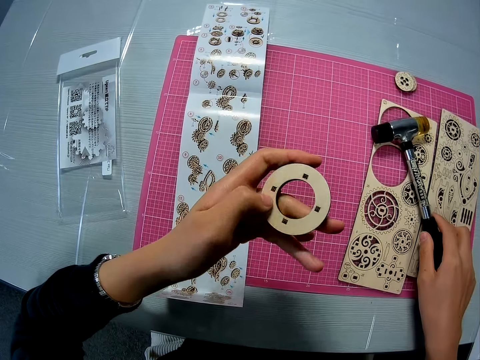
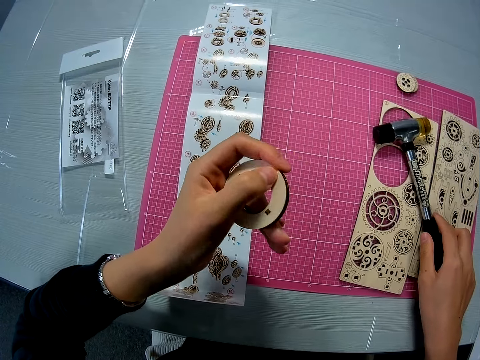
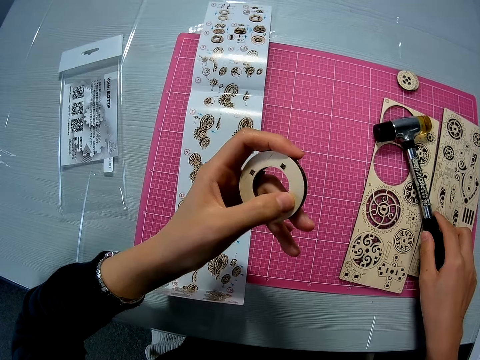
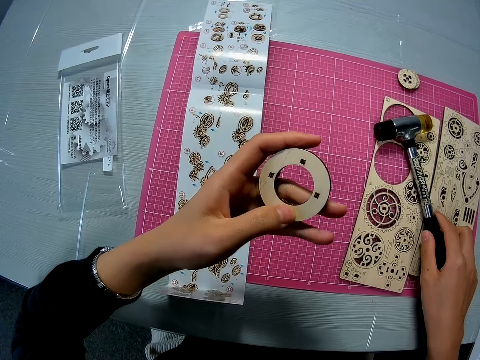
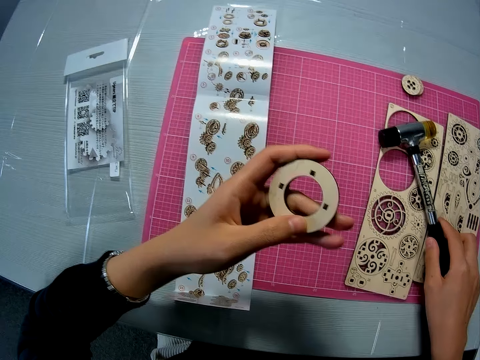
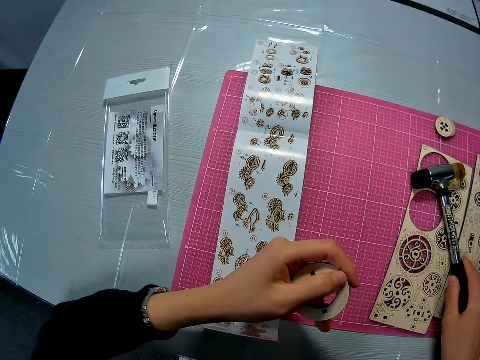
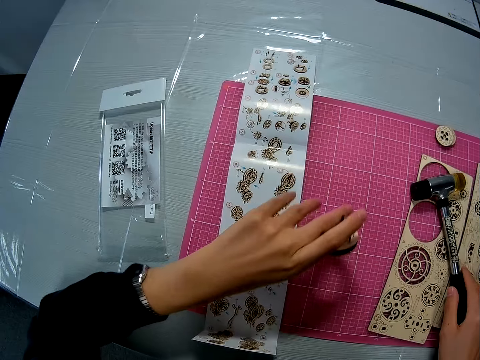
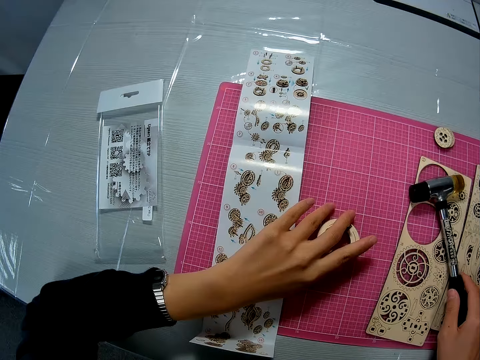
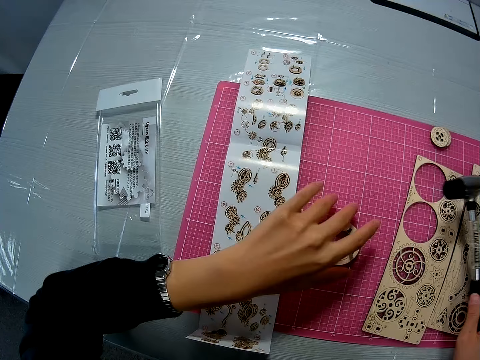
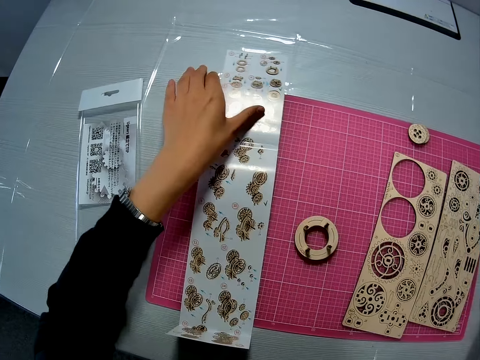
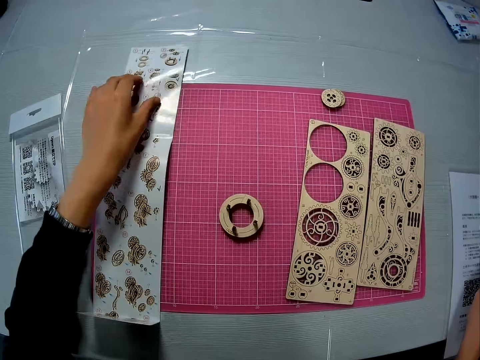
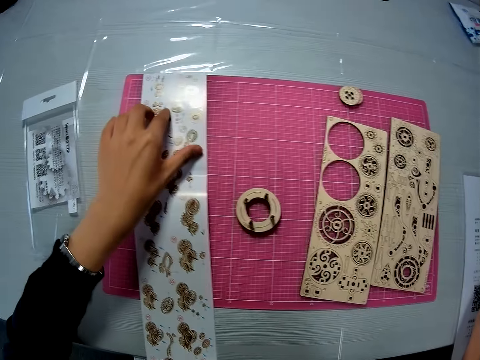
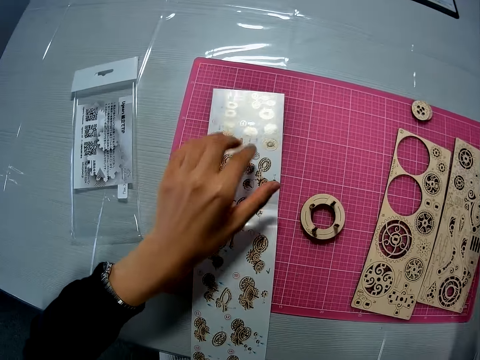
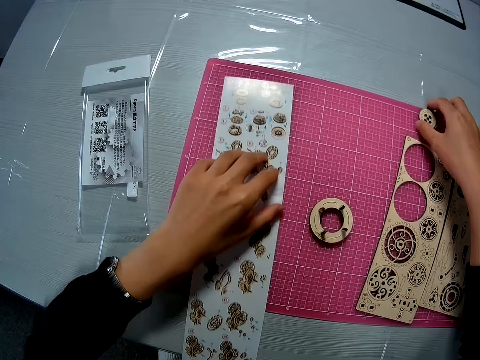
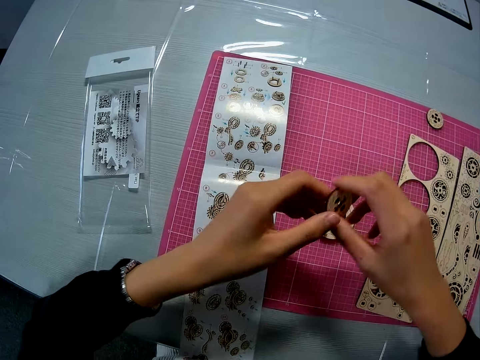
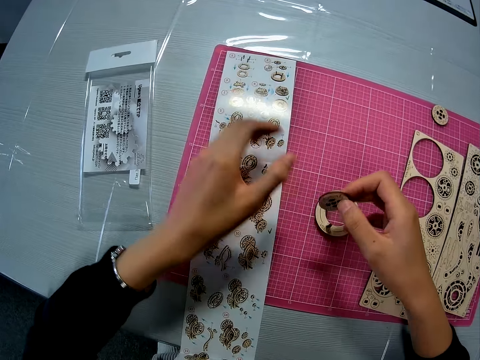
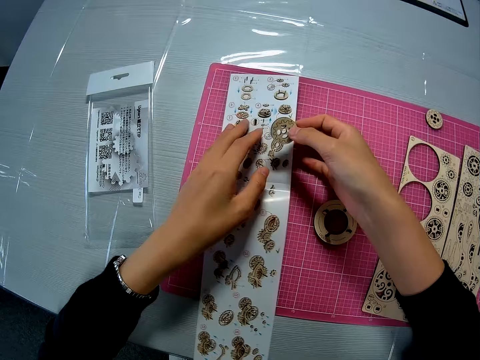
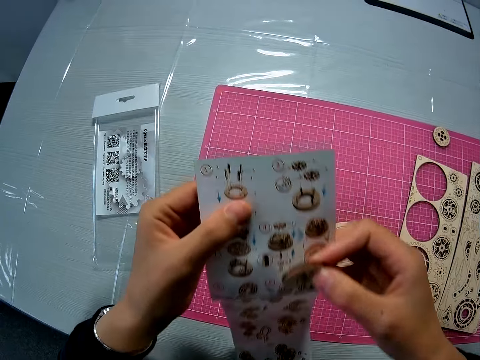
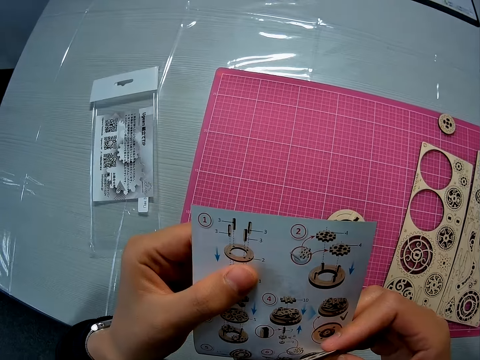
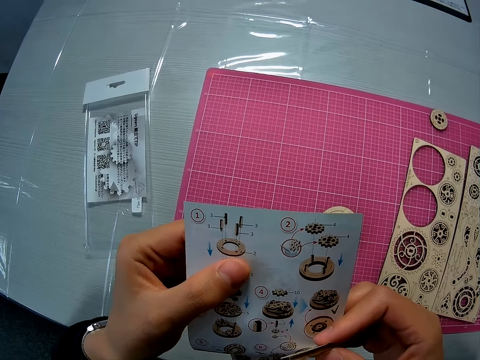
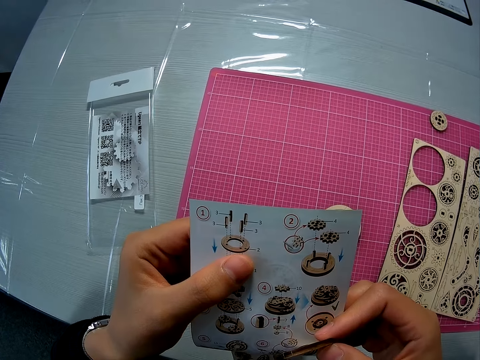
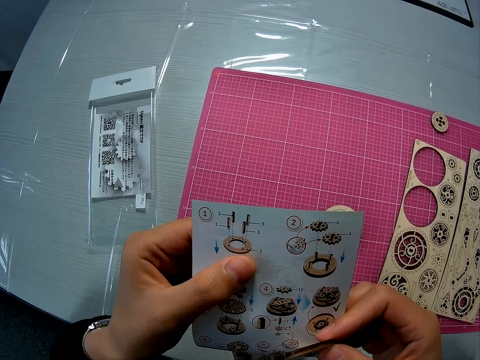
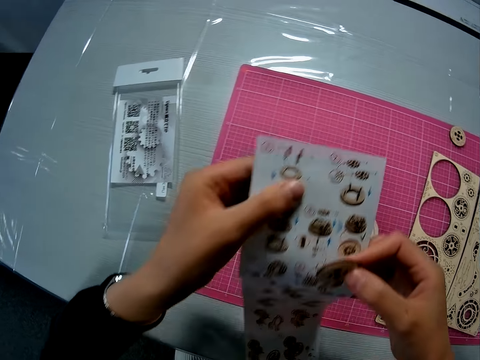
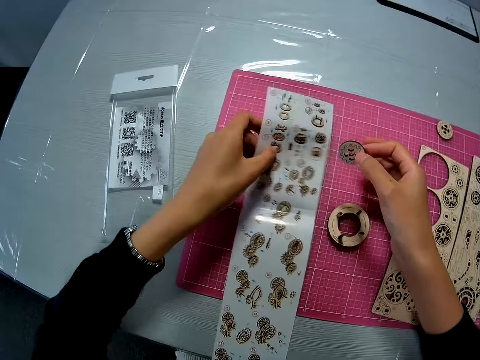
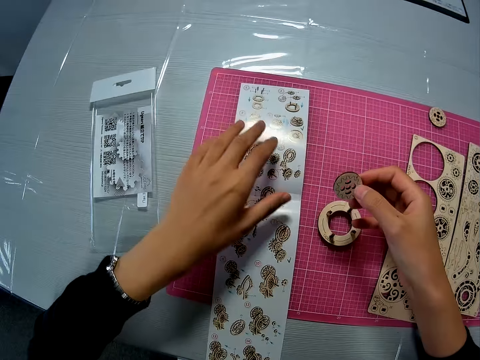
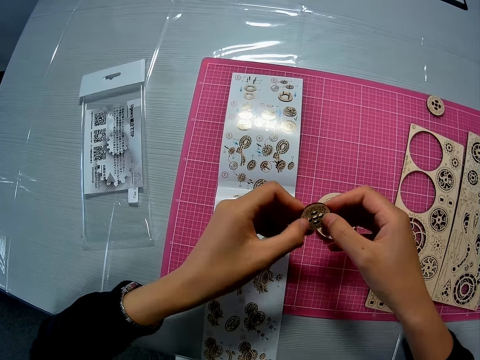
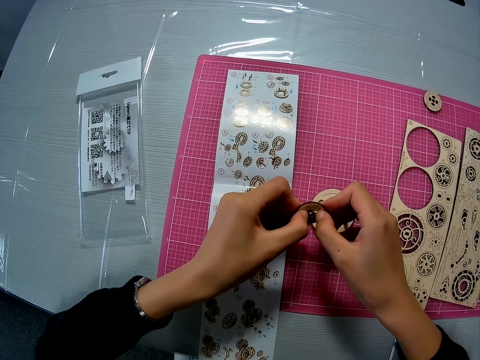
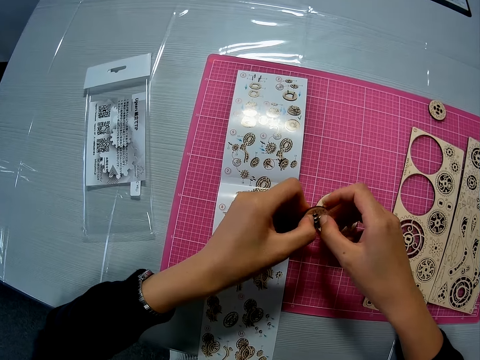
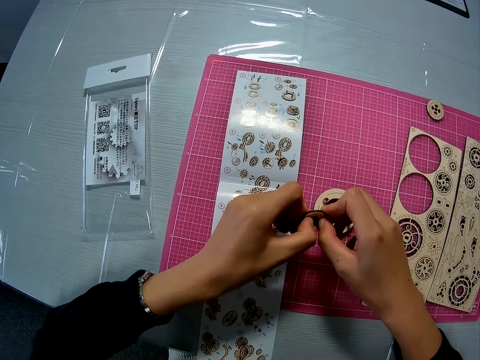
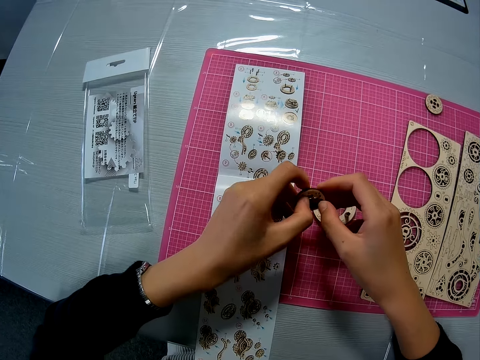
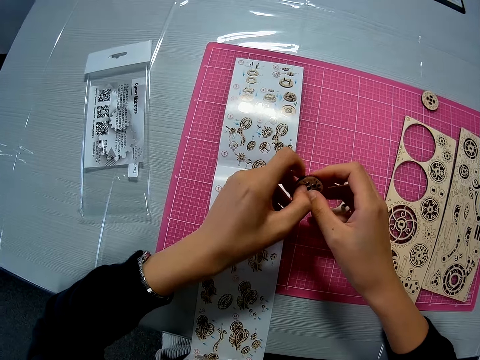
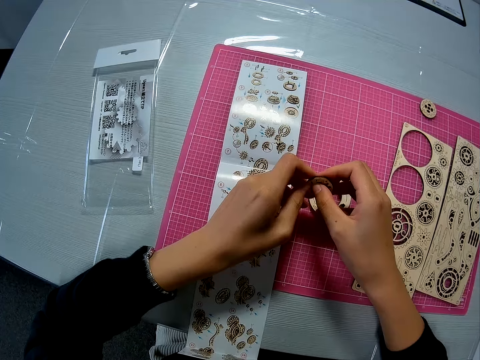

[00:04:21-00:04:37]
The camera wearer holds the hammer close to the puzzle sheet. They drop the mechanical model or laser cut model on the pink sheet on the table, and drop the hammer on the table. They move the instruction manual or paper on the pink sheet. They pick up an inner puzzle piece from another inner puzzle piece on the pink sheet, adjust the inner puzzle piece with both hands, and pick up the instruction manual from the pink sheet. They look at the paper. They drop the instruction manual on the pink sheet. They touch the laser cut model. They remove another puzzle piece from the puzzle piece.

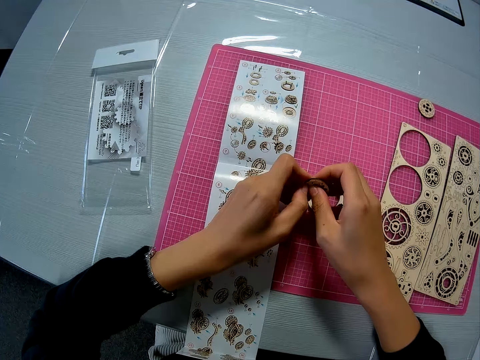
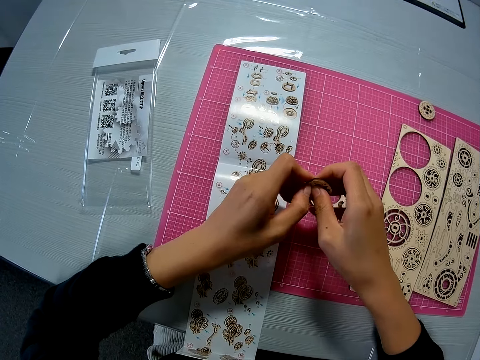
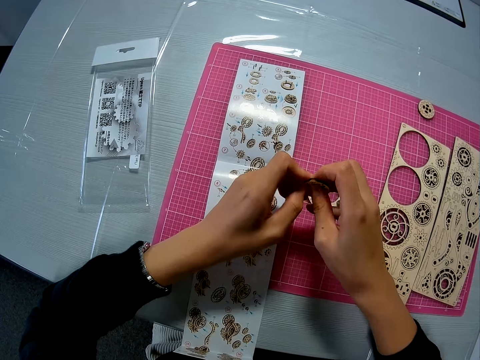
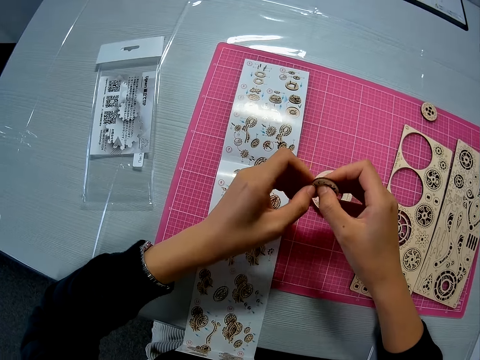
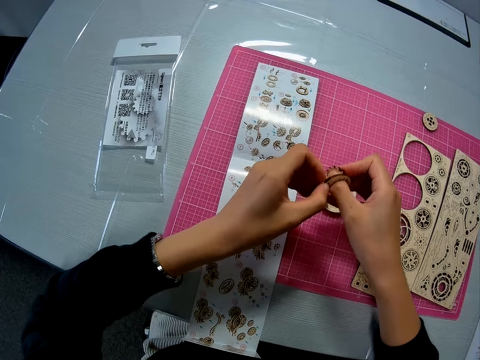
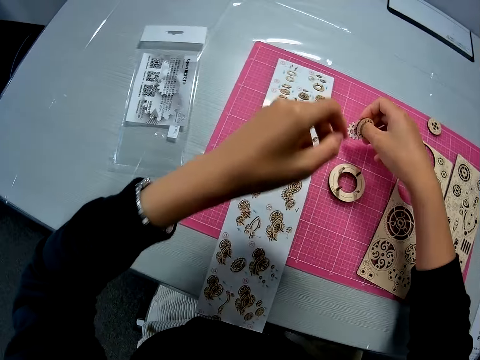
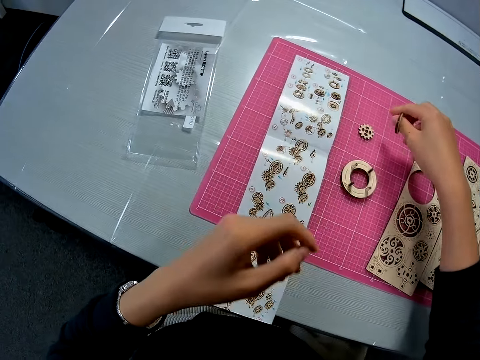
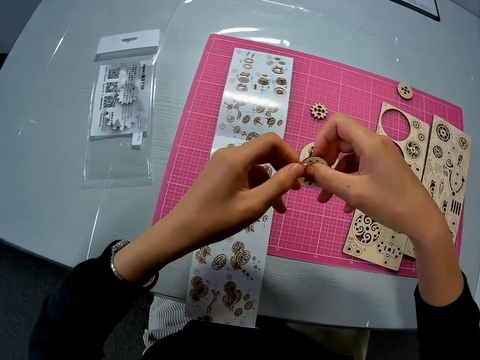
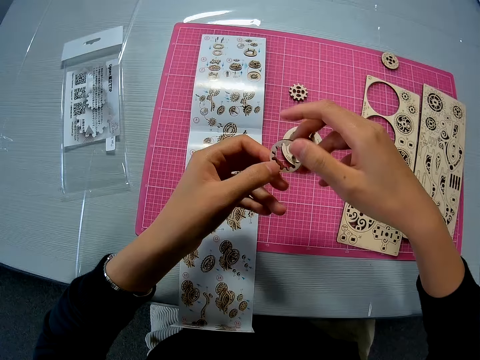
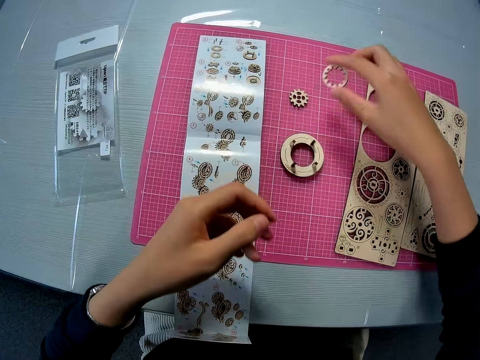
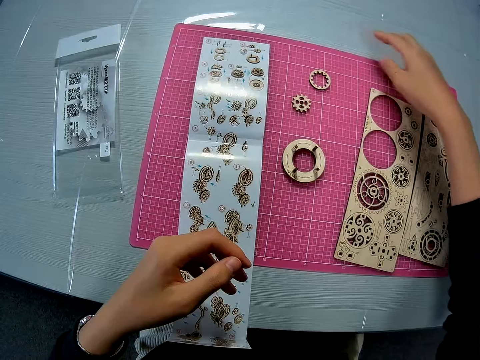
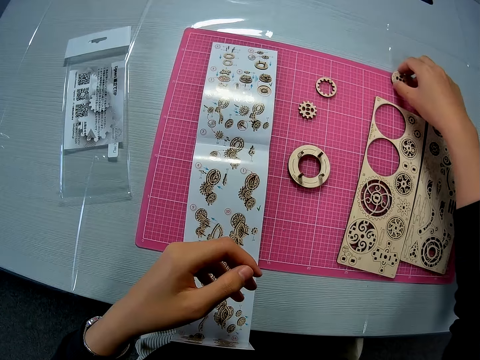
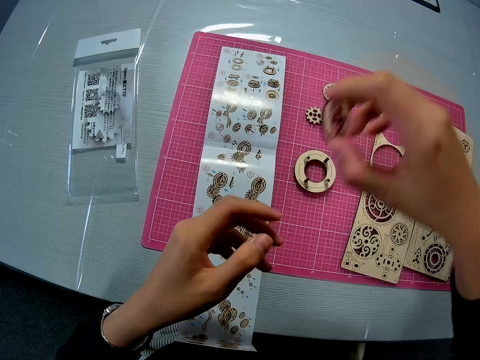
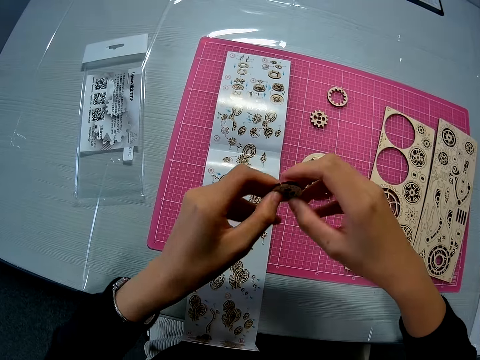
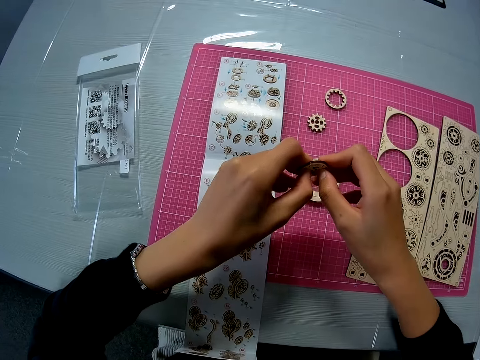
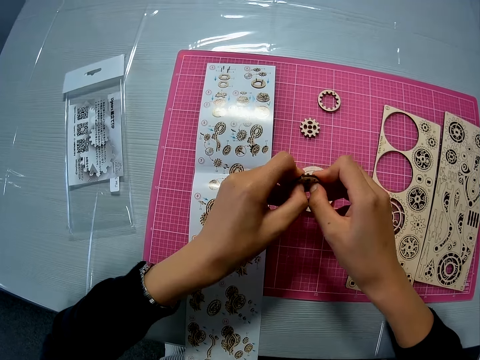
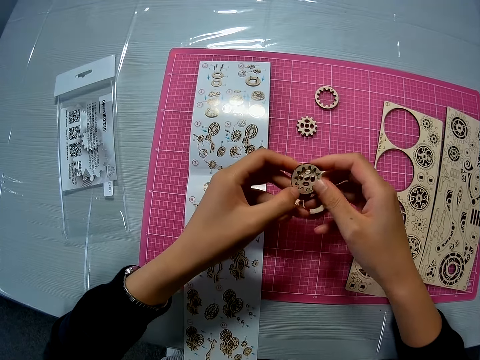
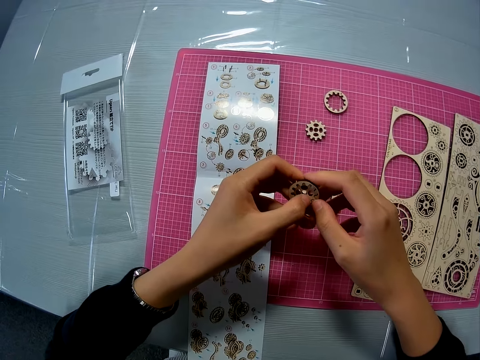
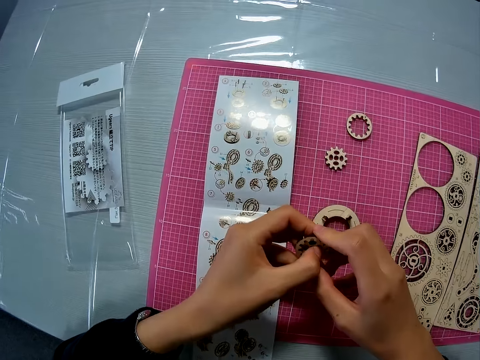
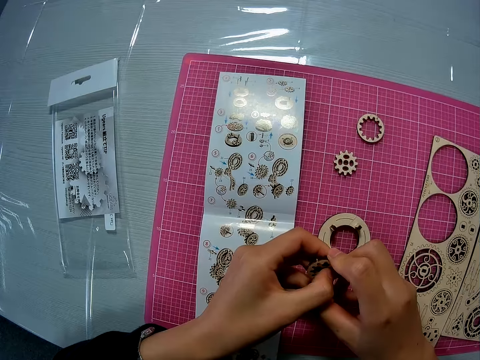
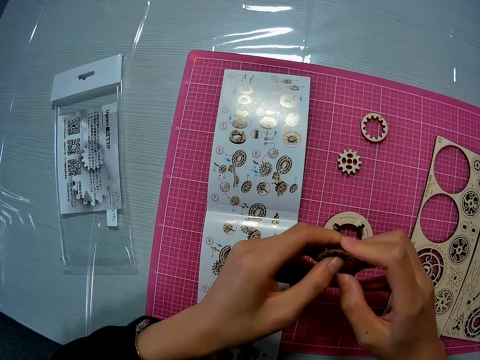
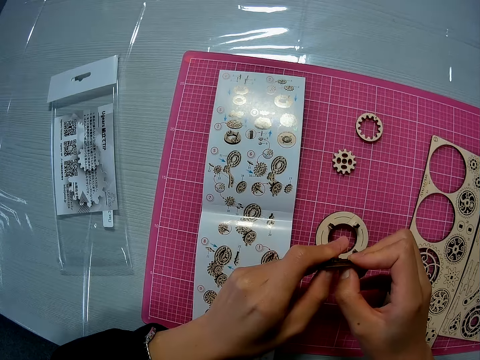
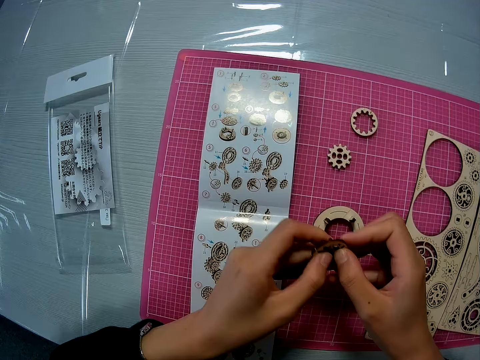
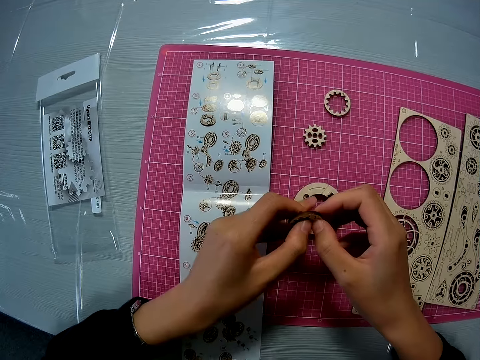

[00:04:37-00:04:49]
The camera wearer dismantles the laser cut model. They drop the inner puzzle piece on the pink sheet. They examine the outer puzzle piece with both hands. They drop the outer puzzle piece on the pink sheet. They pick up another puzzle piece from the pink sheet. They remove another puzzle piece from the puzzle piece. They try to open the laser cut.
